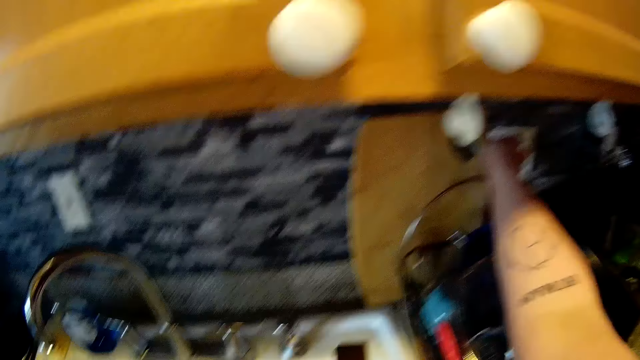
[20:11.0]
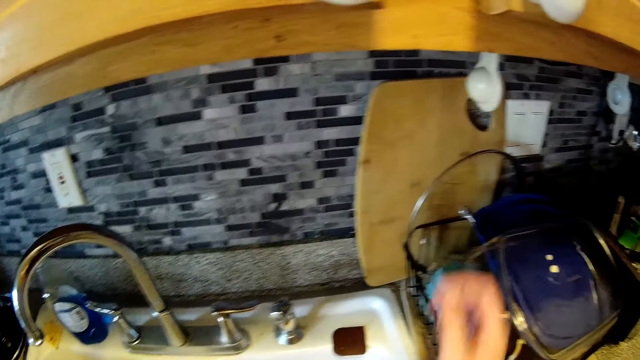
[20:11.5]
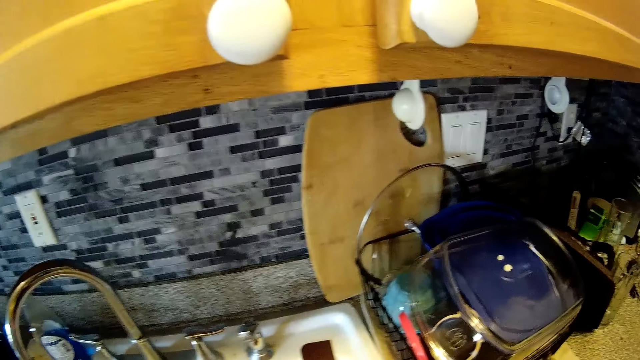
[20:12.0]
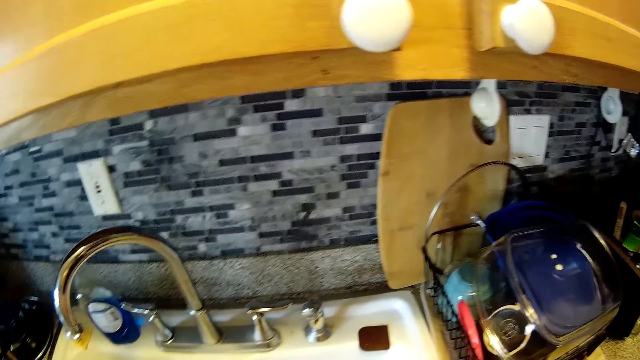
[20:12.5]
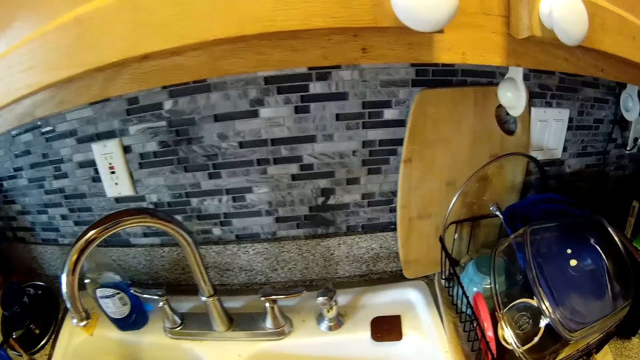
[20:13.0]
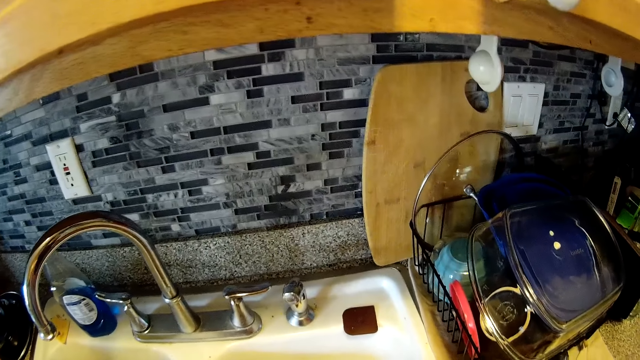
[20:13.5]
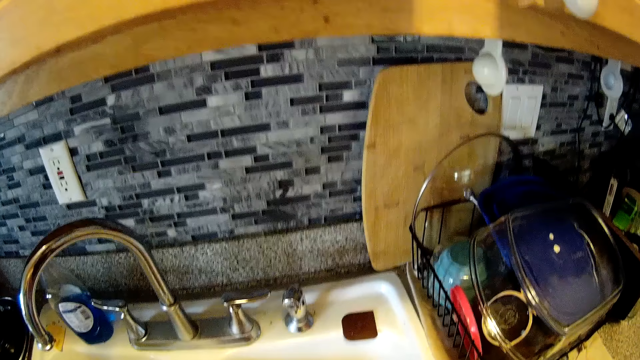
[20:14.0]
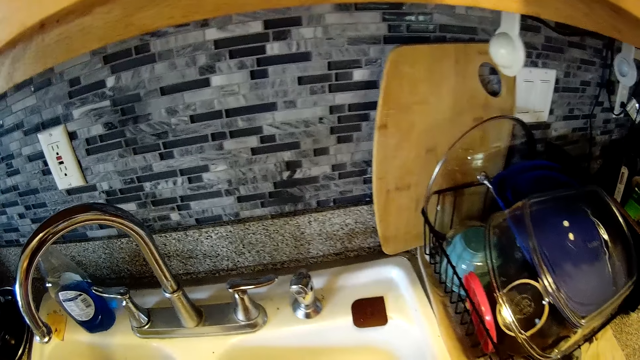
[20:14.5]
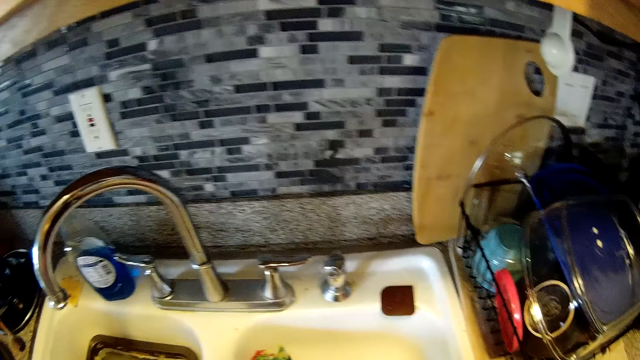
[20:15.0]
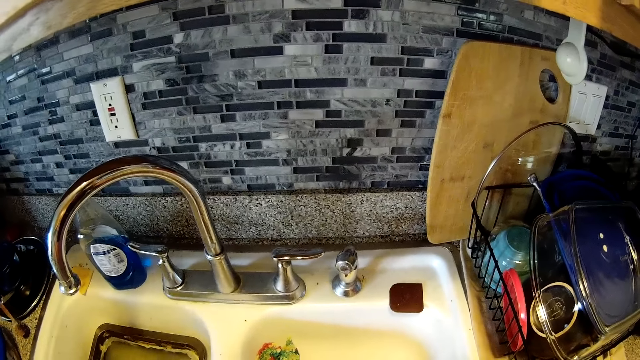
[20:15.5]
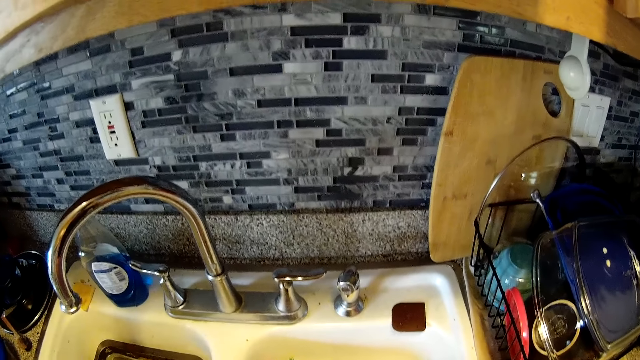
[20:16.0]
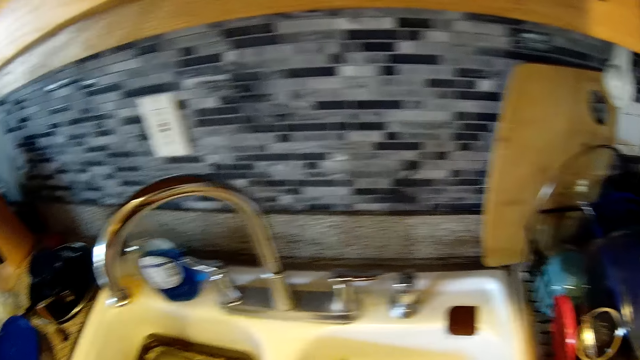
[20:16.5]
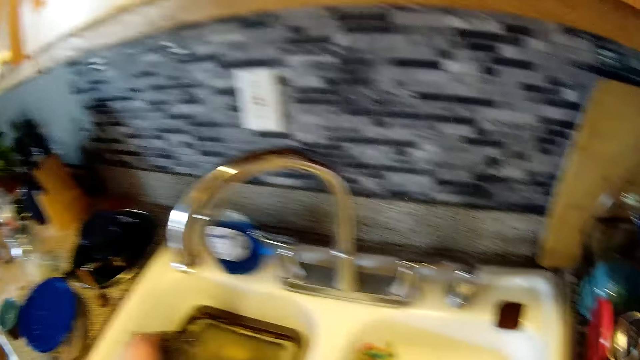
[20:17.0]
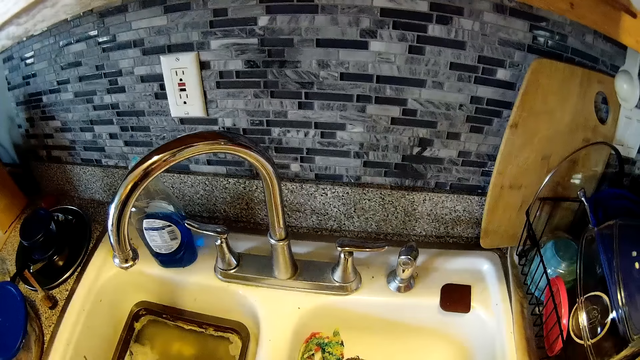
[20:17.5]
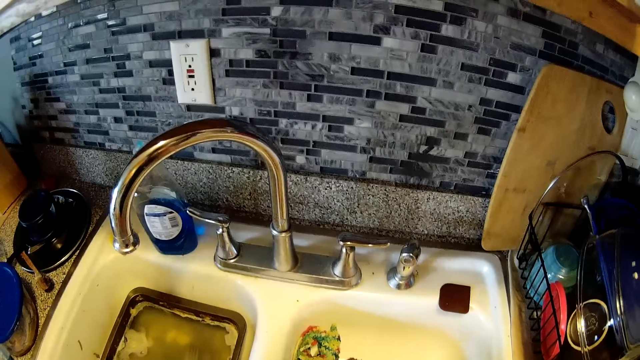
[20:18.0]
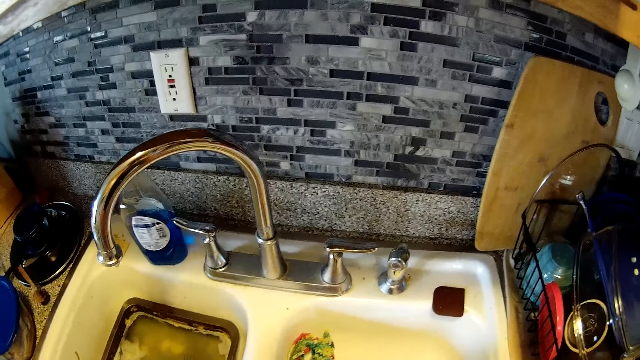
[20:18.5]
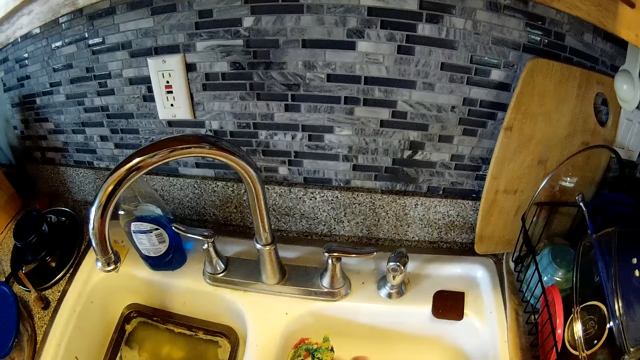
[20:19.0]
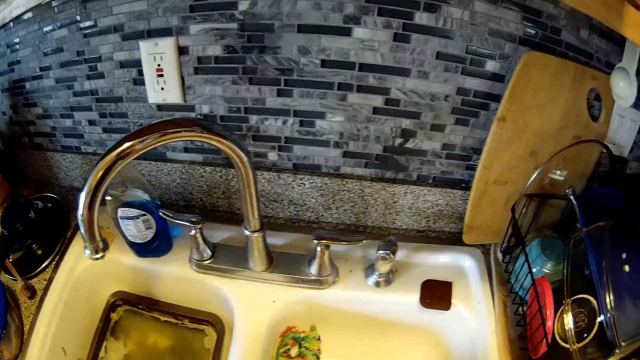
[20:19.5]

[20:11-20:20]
The camera wearer raises a hand. They talk.

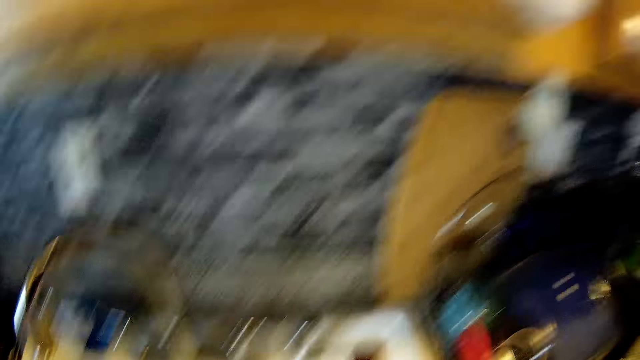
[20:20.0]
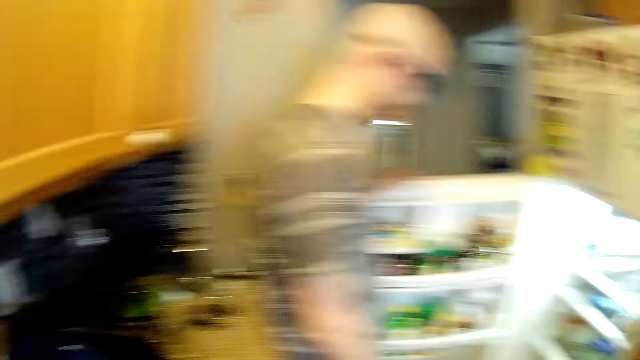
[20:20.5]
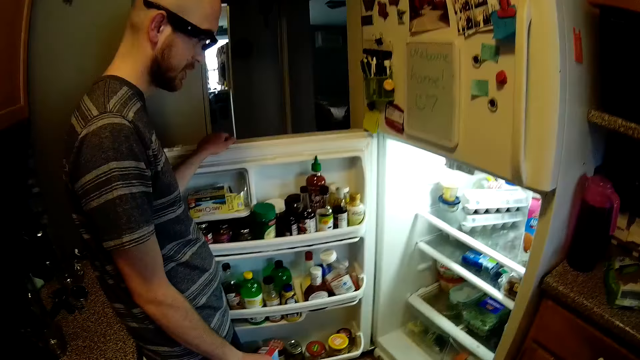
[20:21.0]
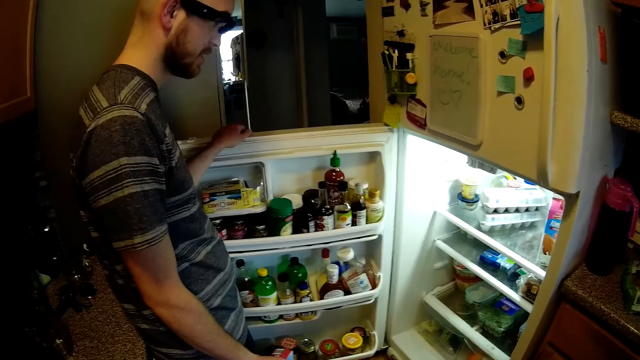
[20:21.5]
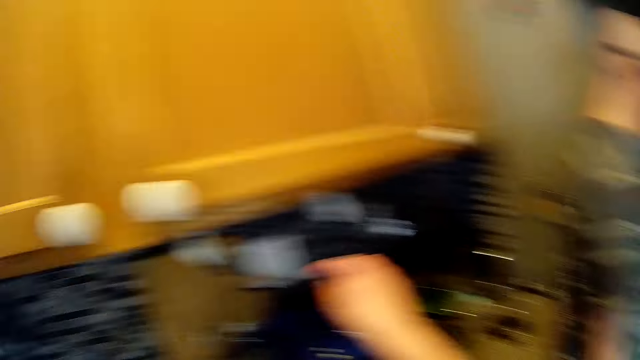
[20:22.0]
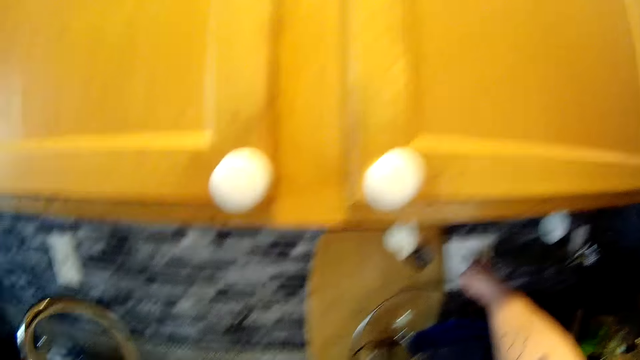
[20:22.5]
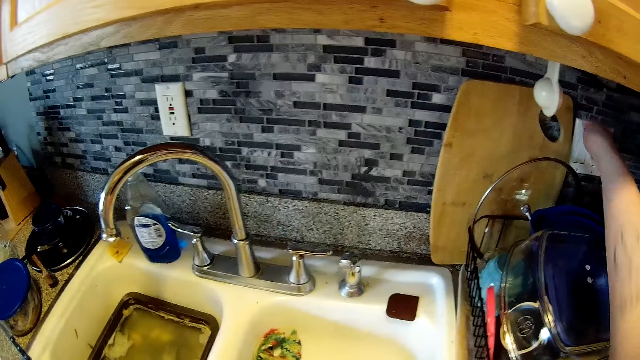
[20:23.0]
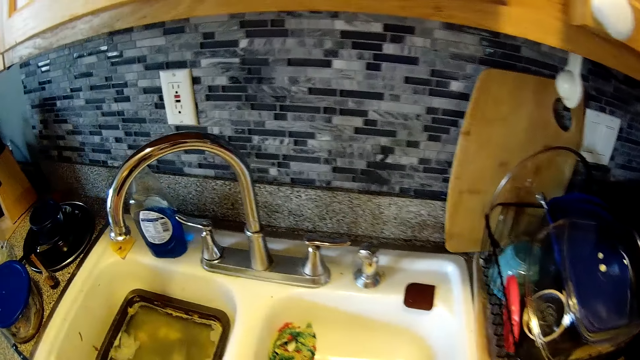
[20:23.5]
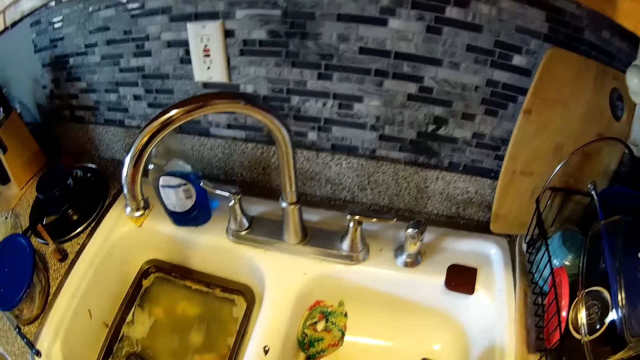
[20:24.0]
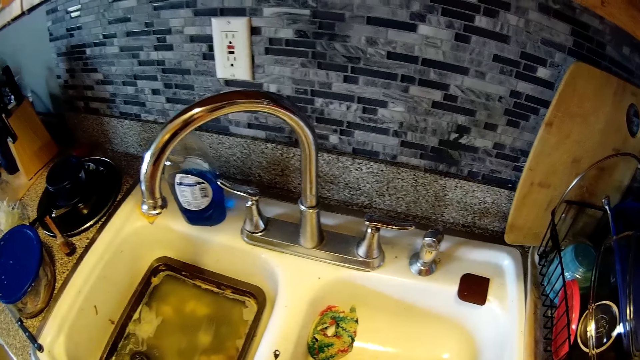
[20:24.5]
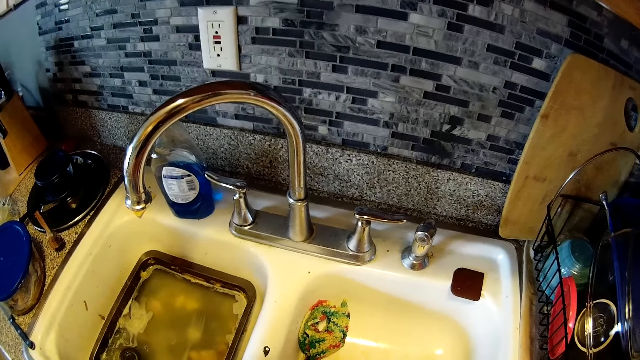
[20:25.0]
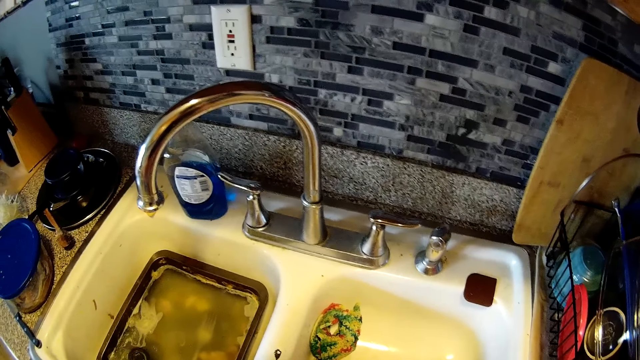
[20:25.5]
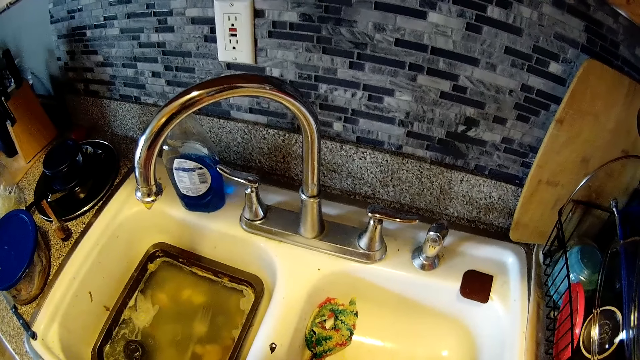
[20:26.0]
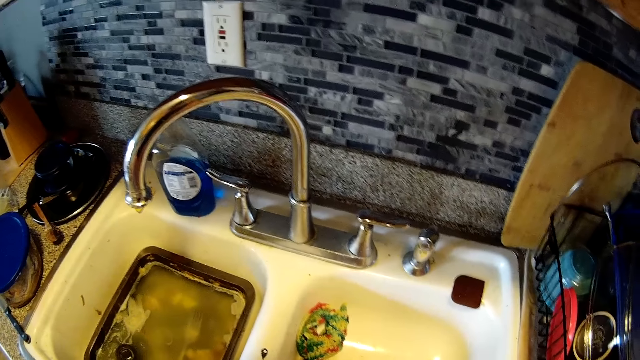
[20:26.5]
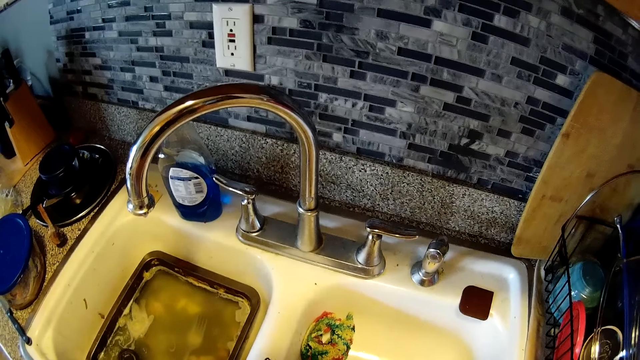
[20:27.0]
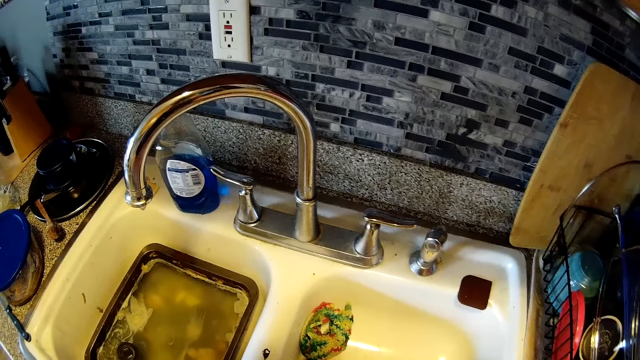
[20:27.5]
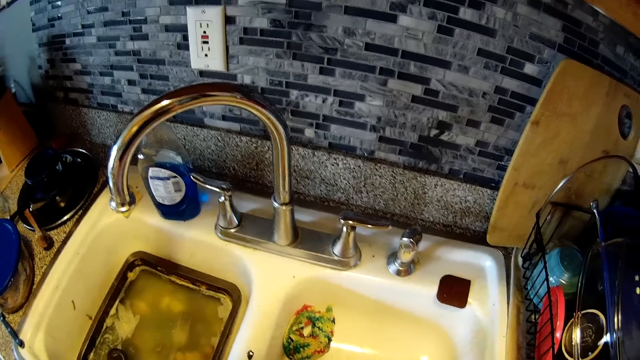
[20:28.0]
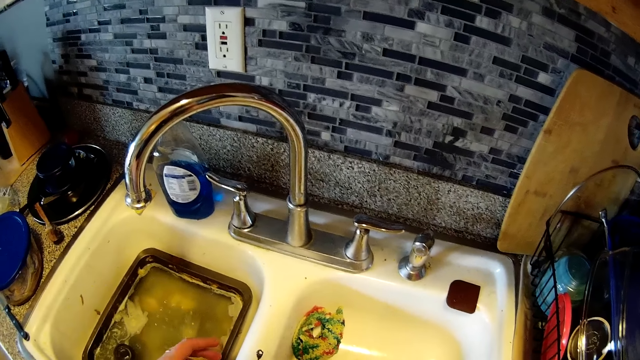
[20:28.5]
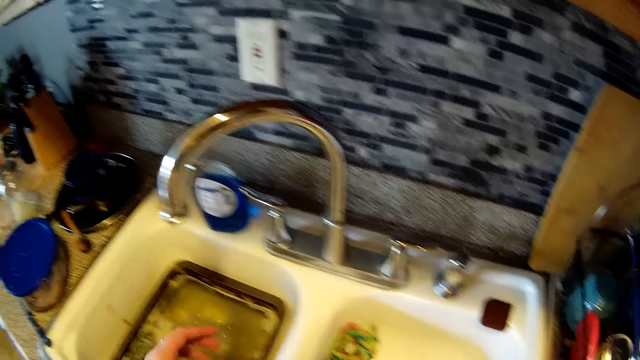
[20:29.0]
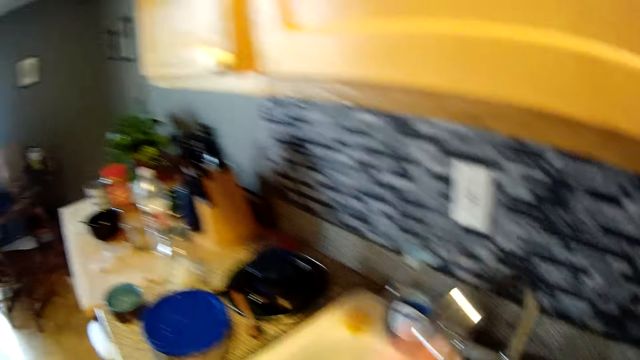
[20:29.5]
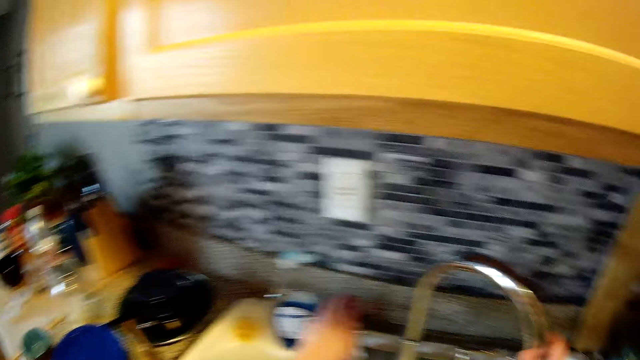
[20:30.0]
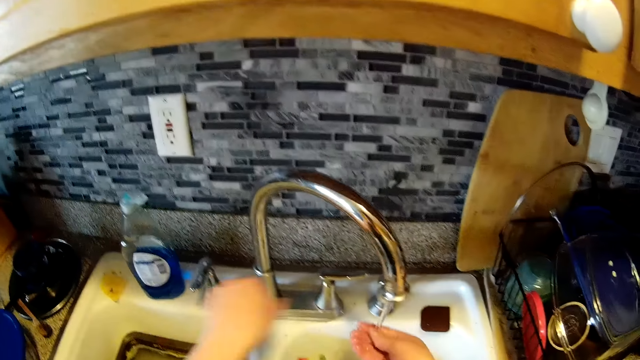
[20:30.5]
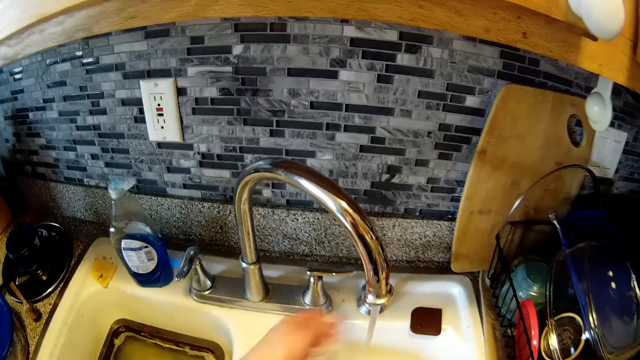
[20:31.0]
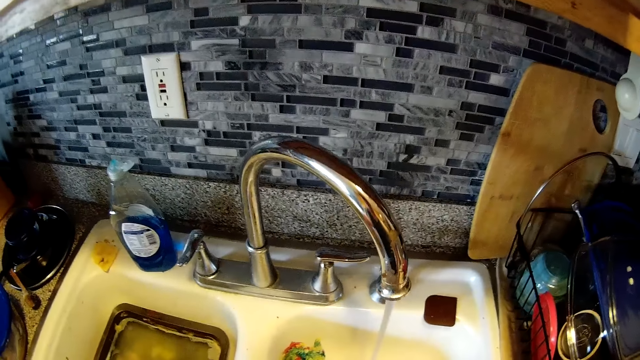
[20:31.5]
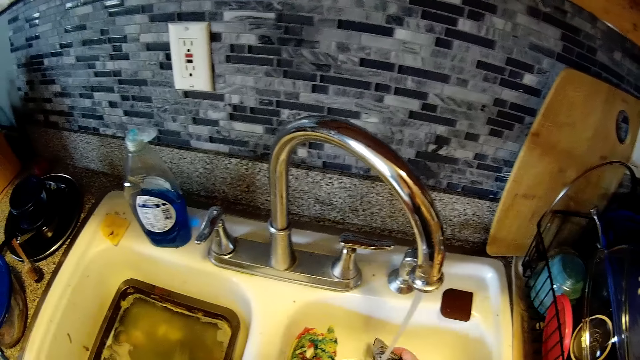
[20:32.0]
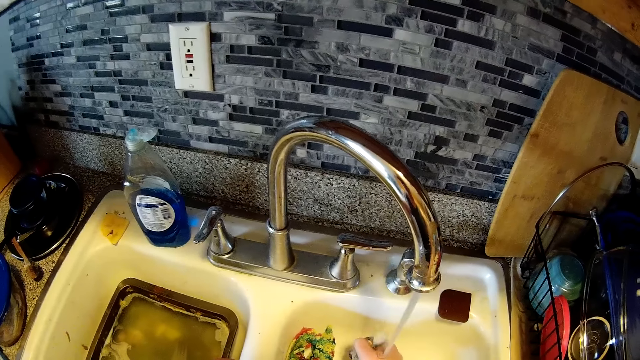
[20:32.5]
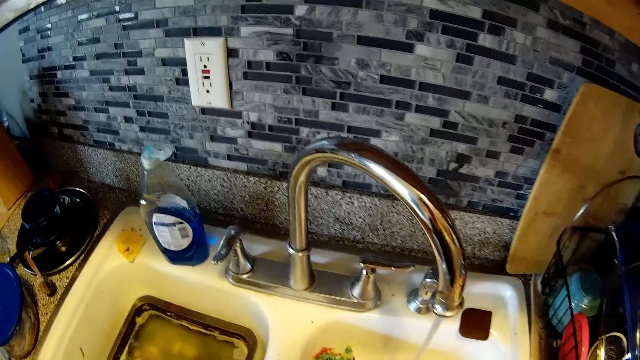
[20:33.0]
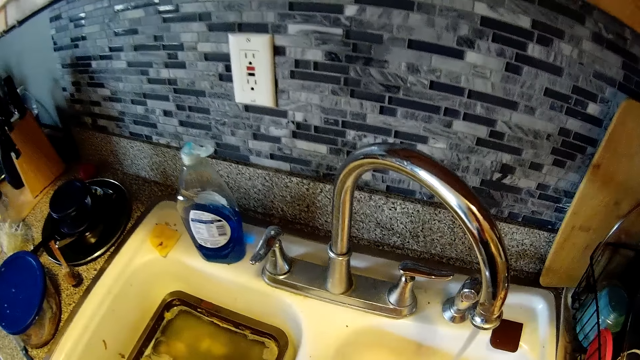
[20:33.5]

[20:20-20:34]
The camera wearer touches a socket. She puts on a switch on a wall with her right hand. She raises her hand. She pushes a tap with her left hand. She touches the tap. She puts on the tap with her left hand. She touches the tap again. She washes her right hand. She washes her left hand.
